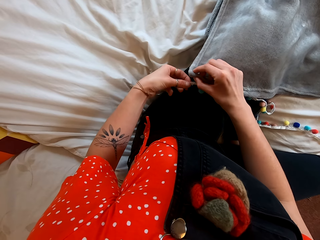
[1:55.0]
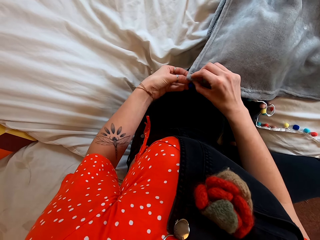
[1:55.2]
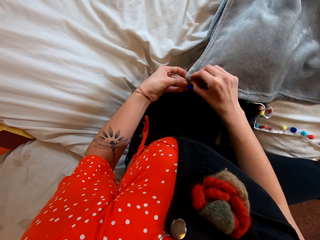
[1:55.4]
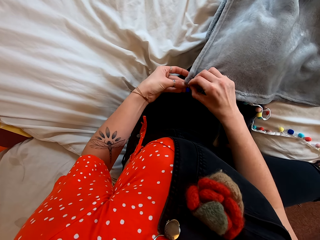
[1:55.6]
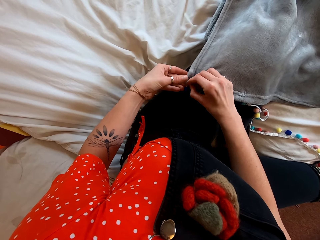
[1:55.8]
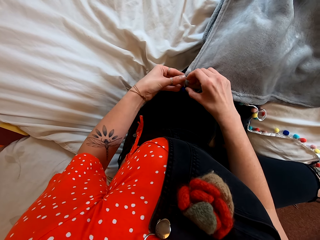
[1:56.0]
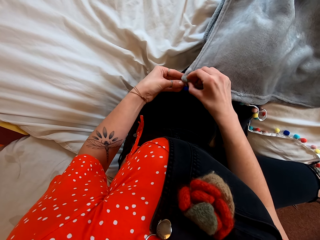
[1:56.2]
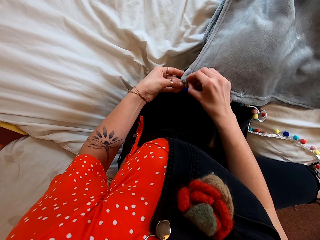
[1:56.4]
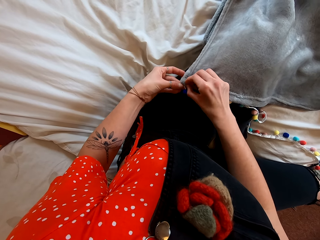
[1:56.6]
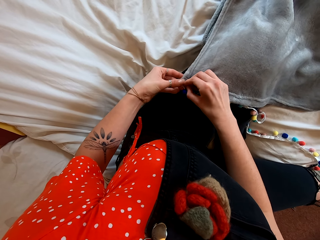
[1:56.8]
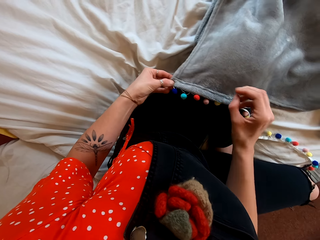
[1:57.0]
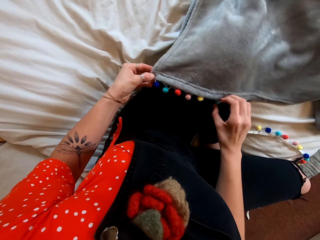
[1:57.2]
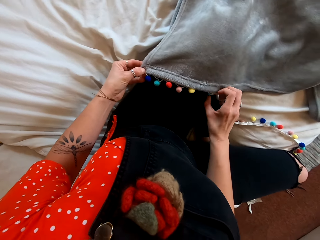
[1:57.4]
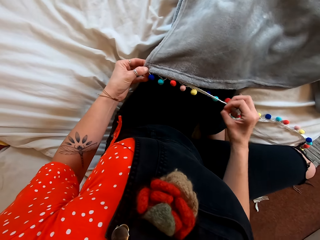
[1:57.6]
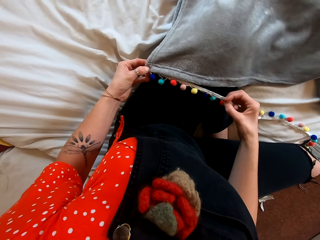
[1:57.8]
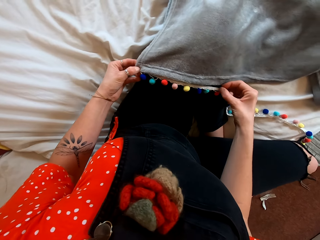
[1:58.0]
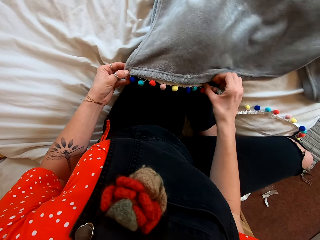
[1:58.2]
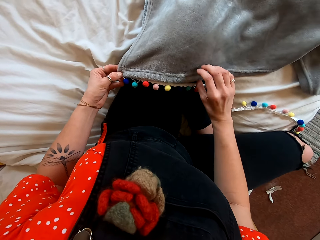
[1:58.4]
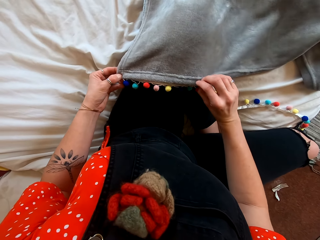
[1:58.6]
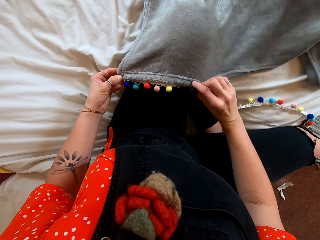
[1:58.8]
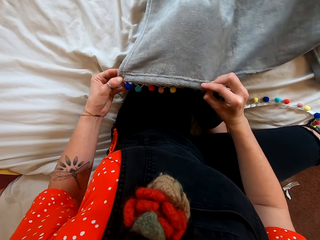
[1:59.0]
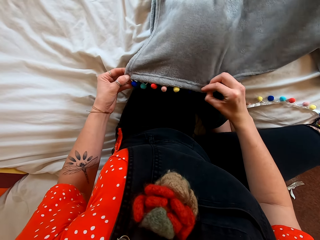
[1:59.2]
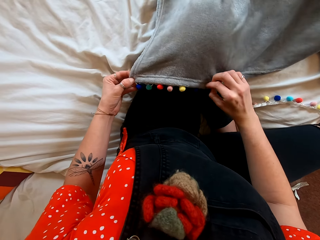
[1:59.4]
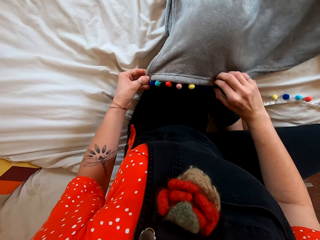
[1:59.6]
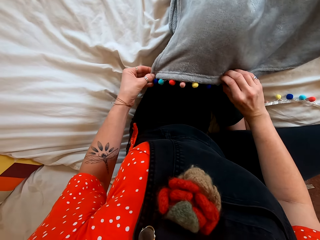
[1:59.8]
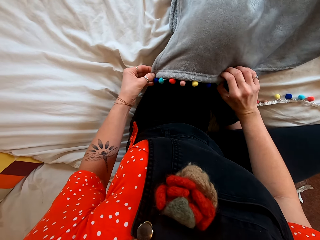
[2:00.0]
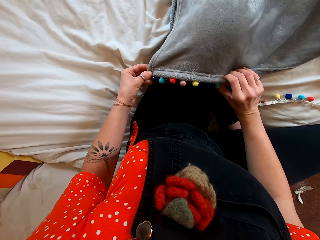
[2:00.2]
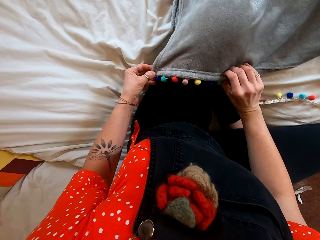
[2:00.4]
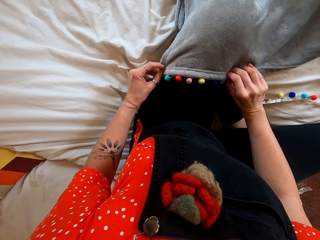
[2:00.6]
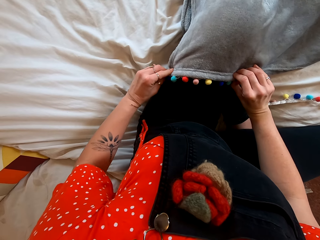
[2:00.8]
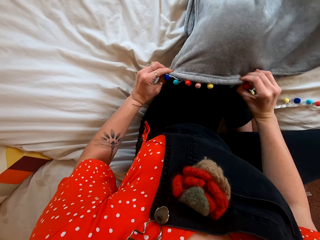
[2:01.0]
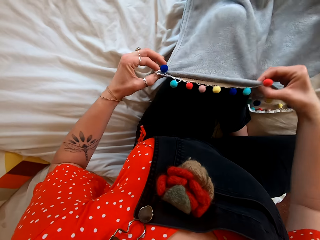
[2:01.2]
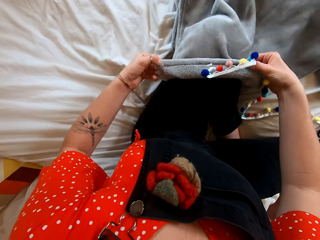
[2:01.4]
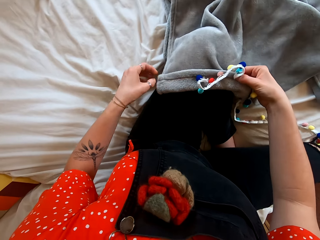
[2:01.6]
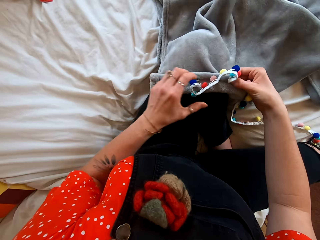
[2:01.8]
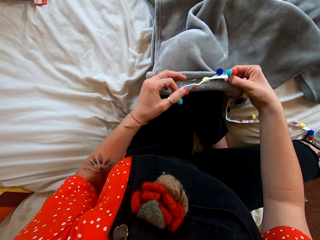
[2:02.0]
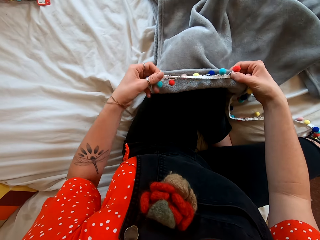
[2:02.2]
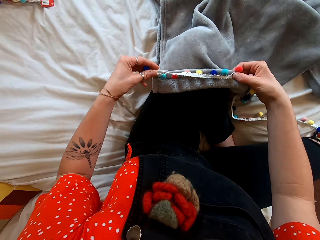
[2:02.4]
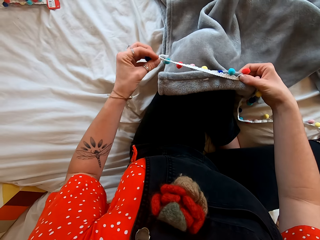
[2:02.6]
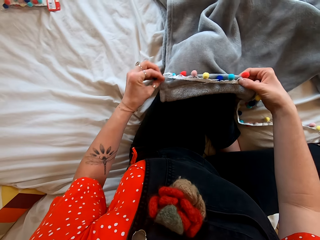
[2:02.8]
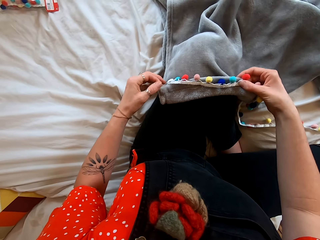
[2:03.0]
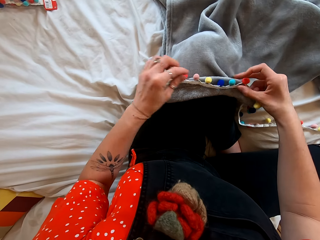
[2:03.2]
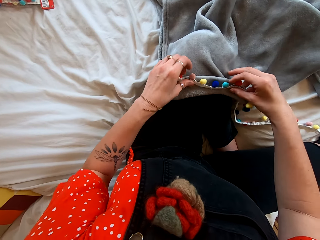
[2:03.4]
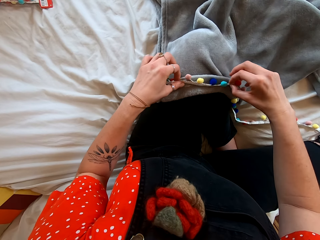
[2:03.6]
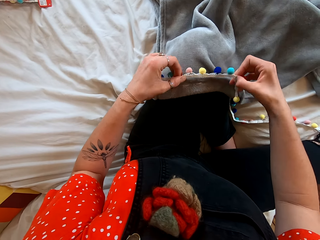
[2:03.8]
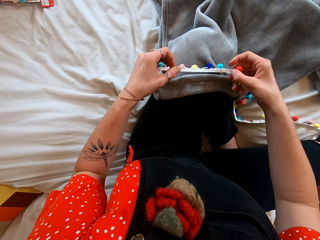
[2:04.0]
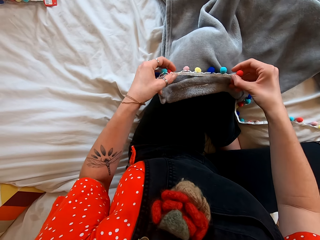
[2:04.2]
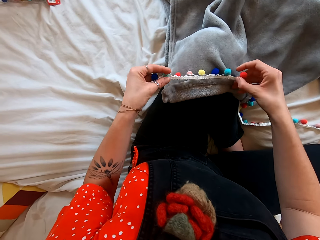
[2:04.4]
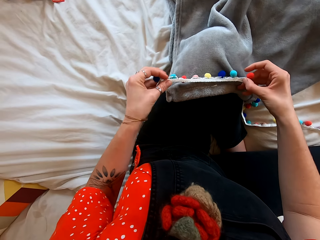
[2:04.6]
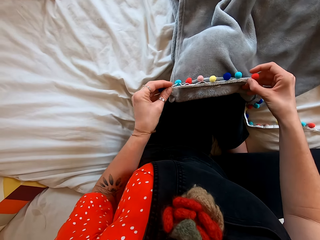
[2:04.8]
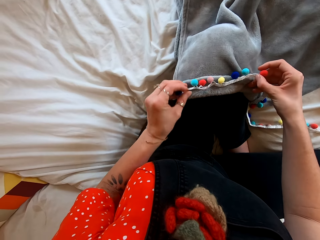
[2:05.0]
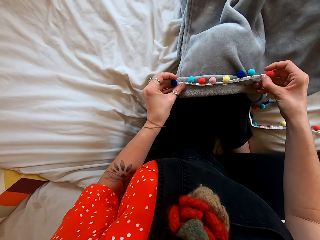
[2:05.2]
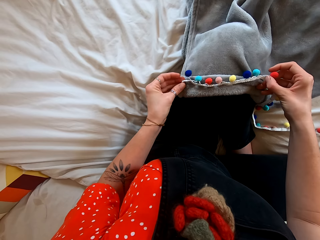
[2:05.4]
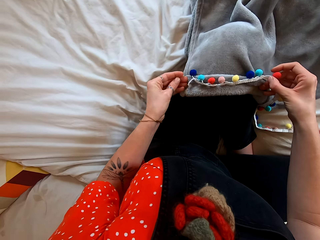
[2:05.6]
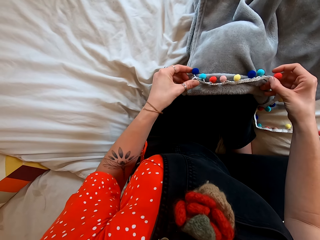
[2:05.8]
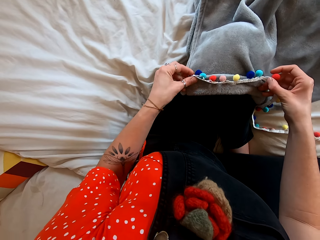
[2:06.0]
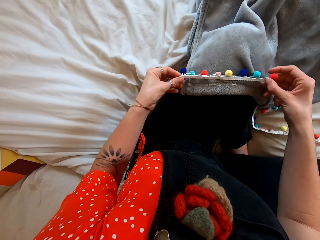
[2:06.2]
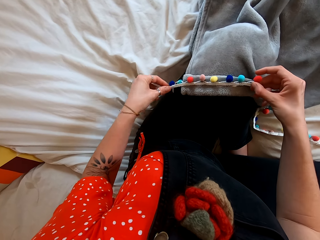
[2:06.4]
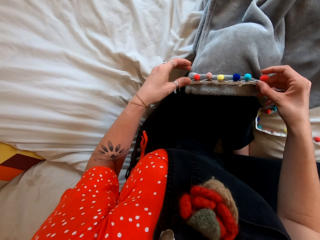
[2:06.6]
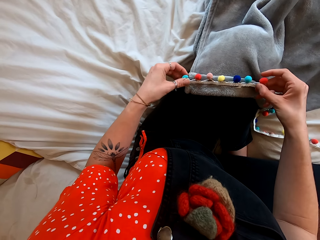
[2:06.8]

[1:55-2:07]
The camera wearer puts the blanket and decoration strand together.

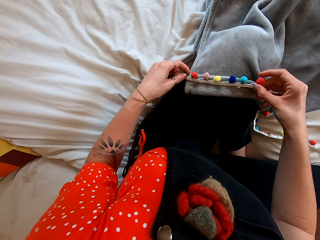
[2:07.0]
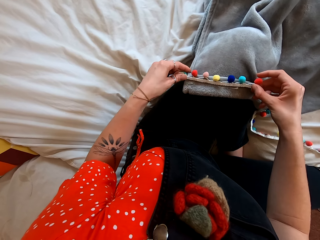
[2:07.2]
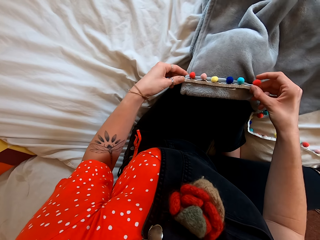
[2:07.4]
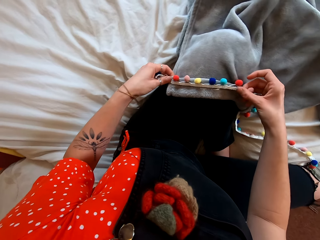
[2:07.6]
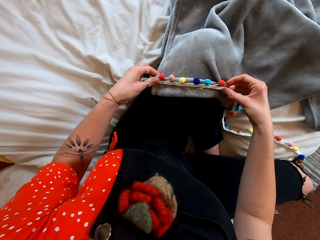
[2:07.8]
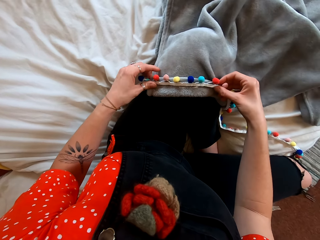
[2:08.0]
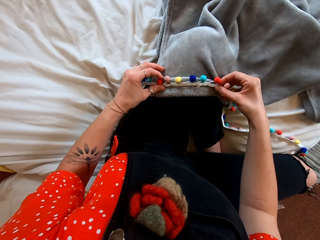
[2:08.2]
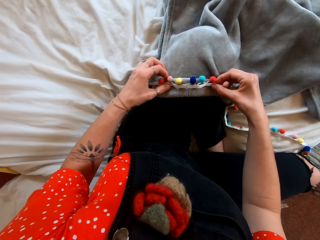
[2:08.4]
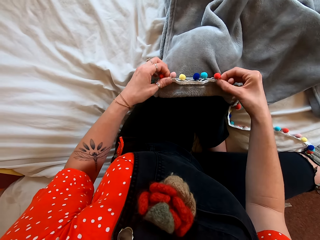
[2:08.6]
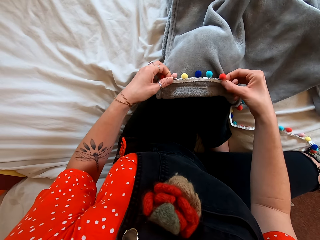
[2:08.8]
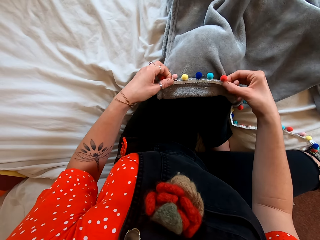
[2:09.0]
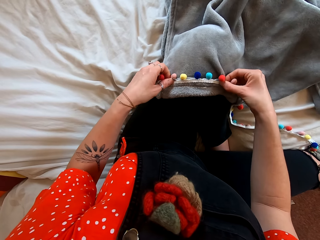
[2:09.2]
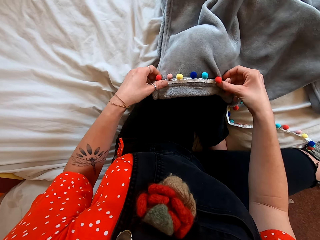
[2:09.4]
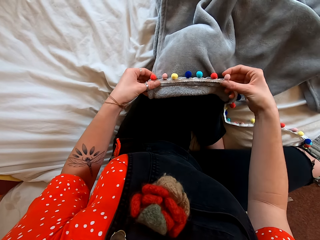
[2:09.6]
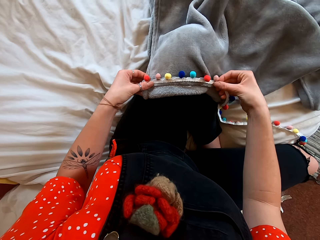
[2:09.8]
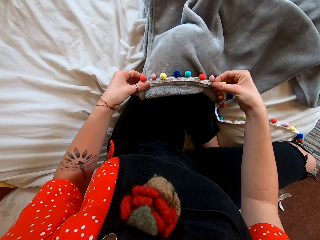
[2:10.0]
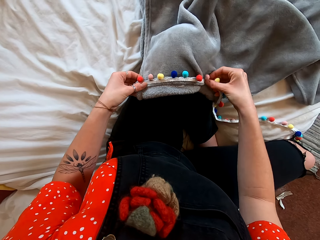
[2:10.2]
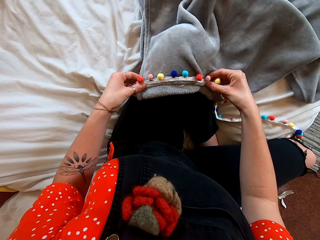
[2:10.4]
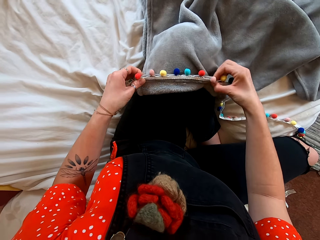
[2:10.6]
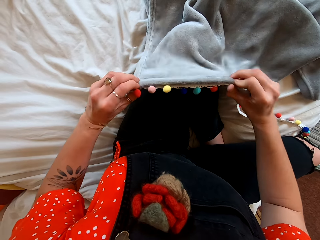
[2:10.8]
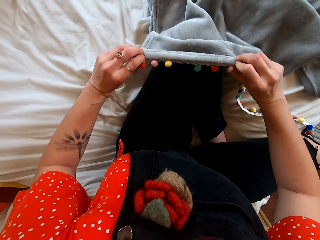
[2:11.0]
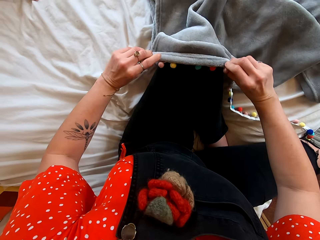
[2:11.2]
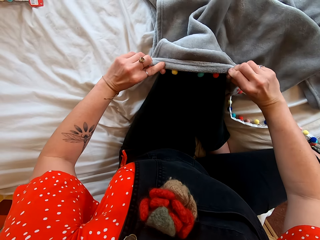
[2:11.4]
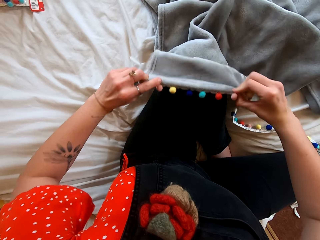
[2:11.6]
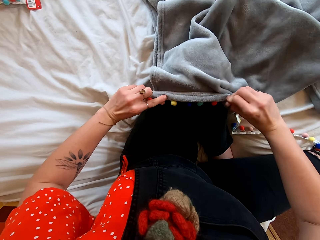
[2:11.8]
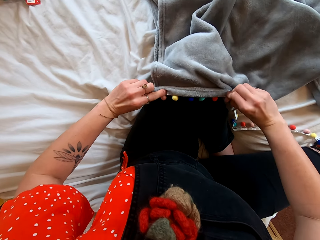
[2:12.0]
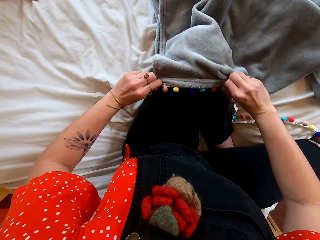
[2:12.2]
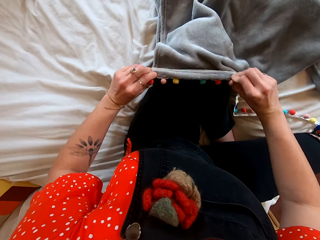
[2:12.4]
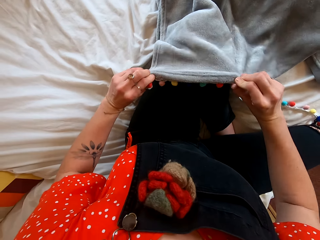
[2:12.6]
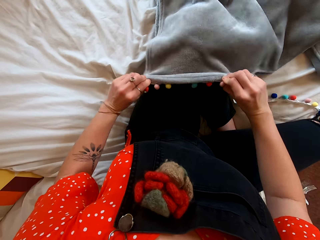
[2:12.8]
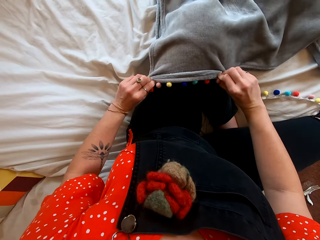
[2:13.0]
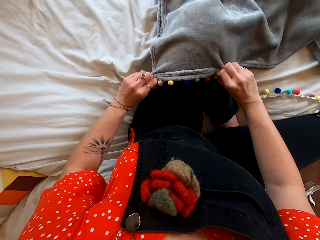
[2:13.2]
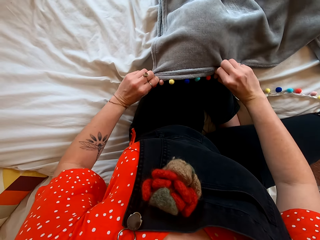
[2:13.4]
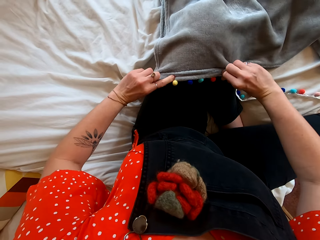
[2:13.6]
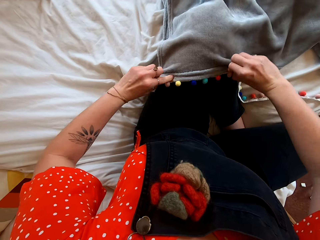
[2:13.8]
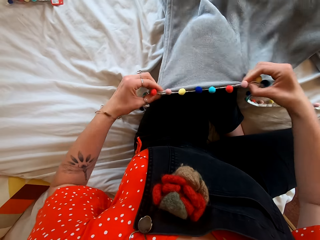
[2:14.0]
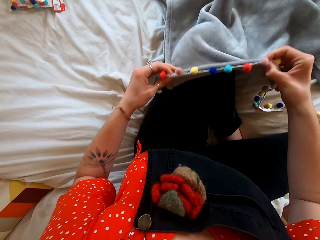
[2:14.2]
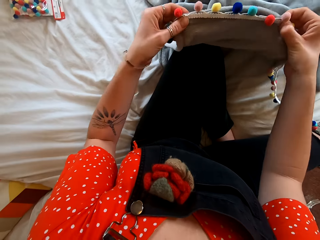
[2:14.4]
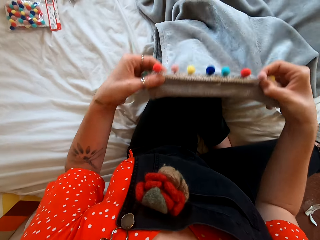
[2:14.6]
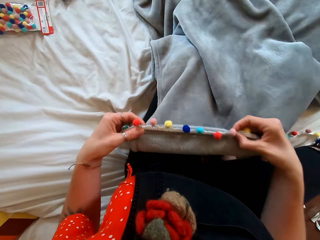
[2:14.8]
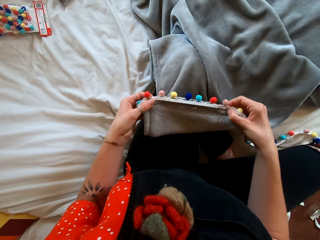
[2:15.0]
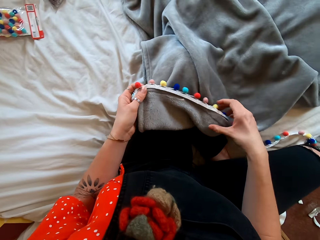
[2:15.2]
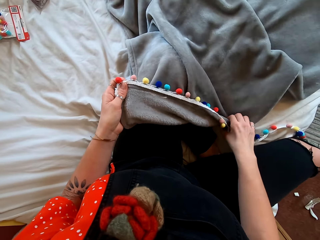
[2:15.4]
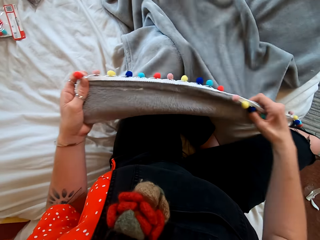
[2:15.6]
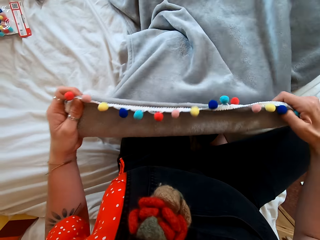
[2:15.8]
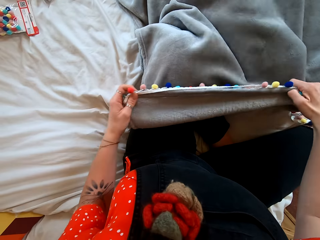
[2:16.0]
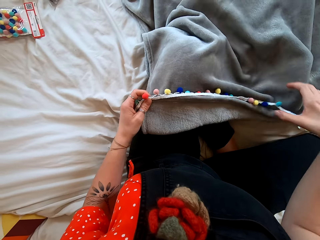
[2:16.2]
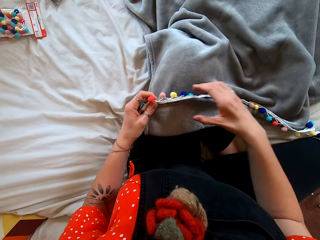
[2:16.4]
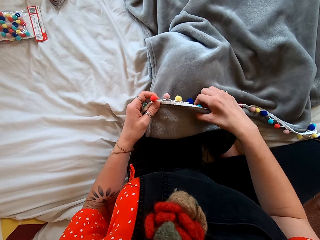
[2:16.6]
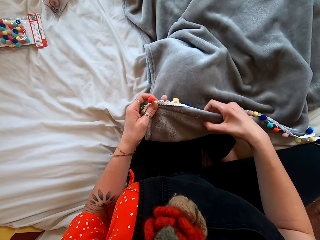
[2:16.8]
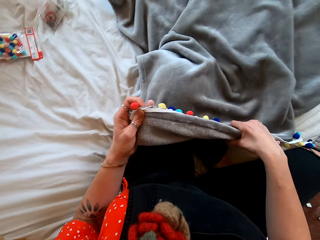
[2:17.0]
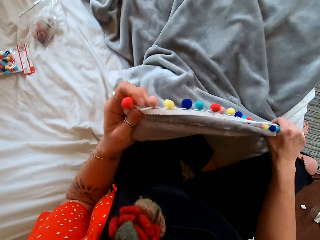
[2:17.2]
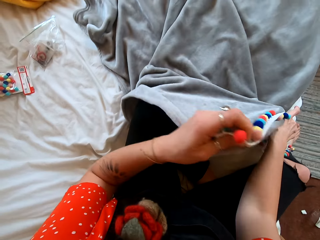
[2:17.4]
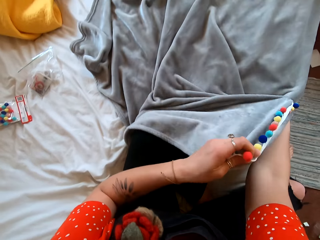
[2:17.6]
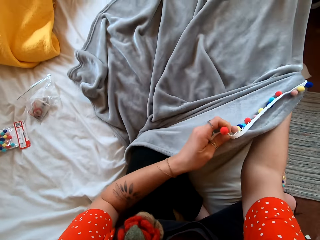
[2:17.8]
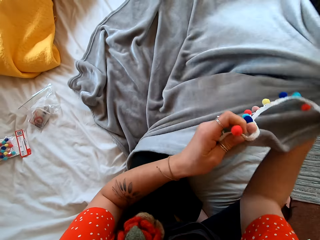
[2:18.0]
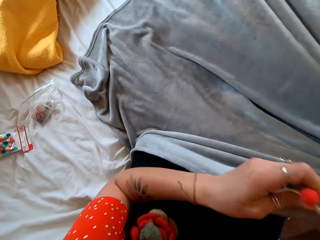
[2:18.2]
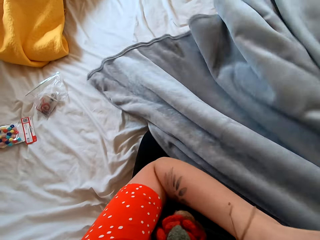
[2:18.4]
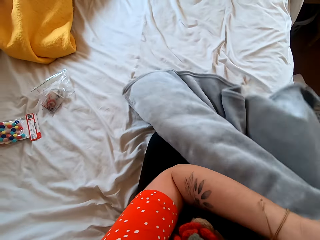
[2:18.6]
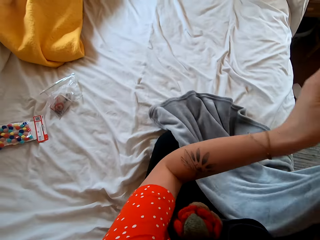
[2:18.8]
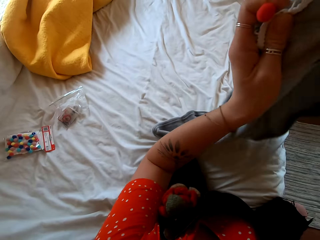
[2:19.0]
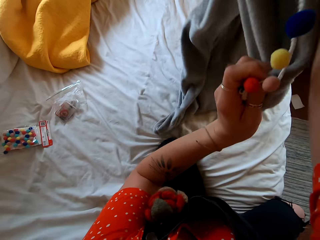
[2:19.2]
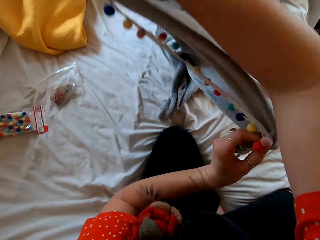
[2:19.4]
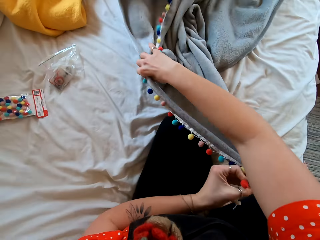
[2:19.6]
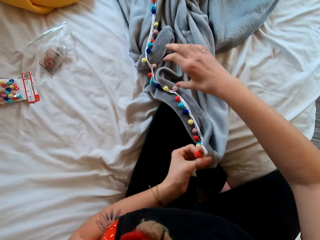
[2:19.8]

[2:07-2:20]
The camera wearer moves the blanket. They turn the blanket.
